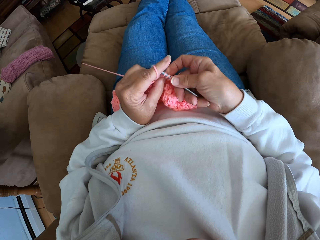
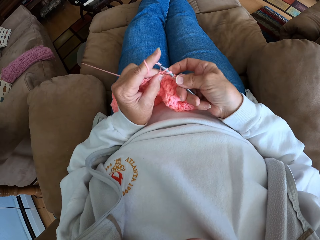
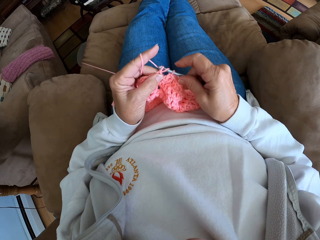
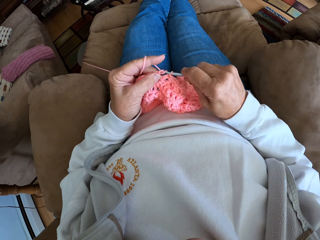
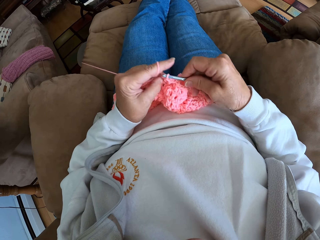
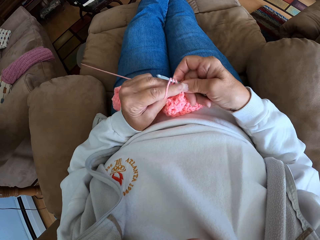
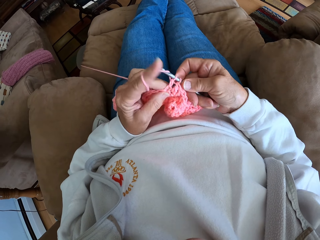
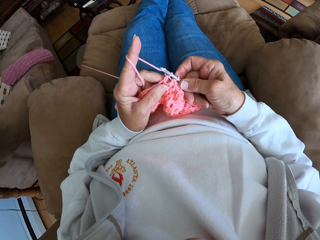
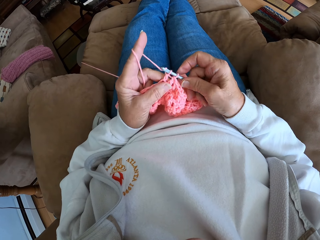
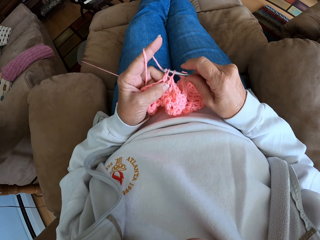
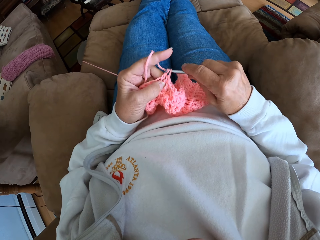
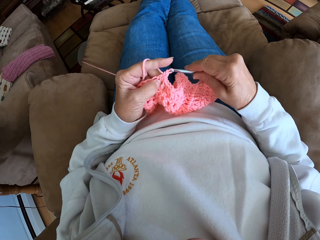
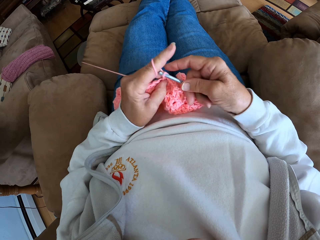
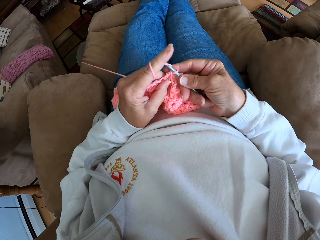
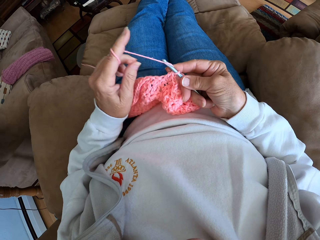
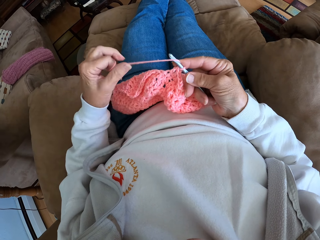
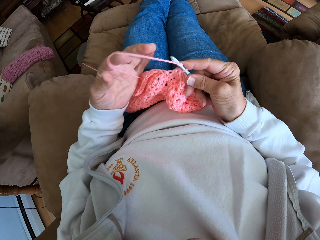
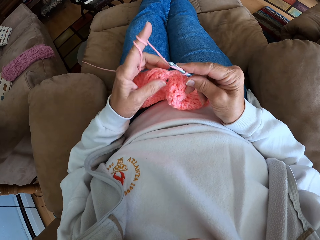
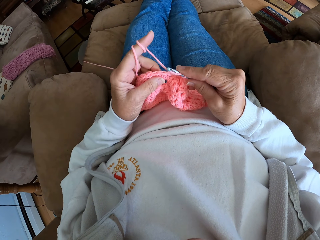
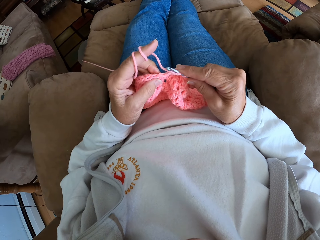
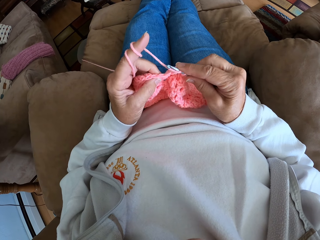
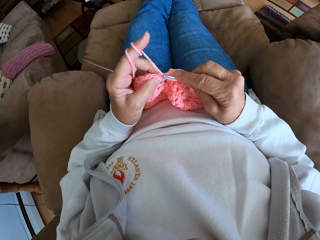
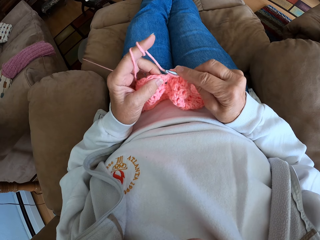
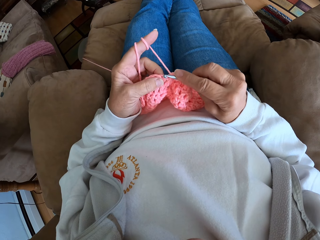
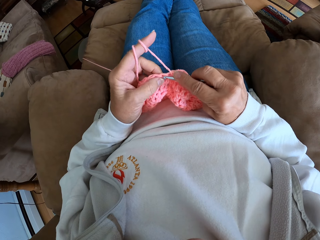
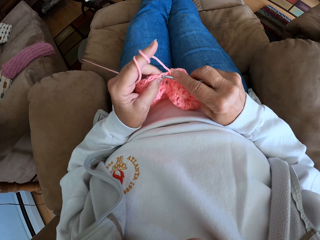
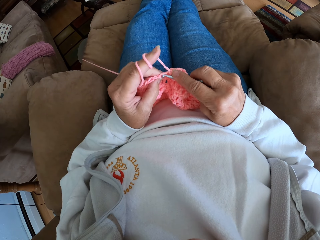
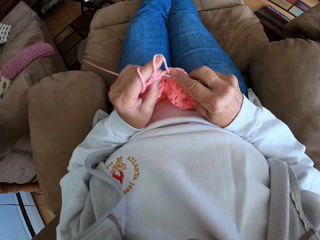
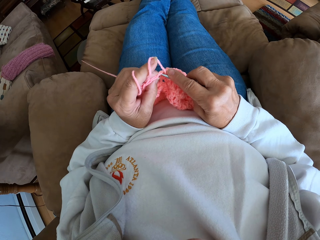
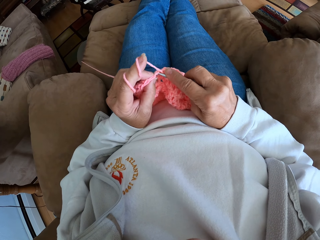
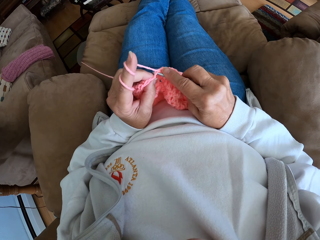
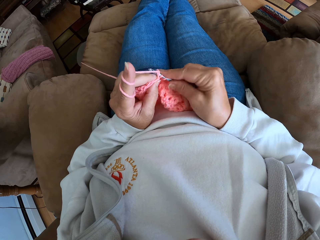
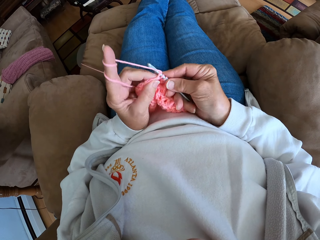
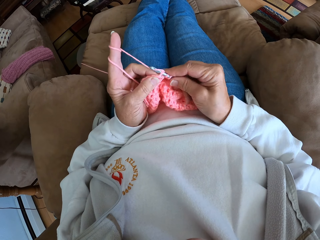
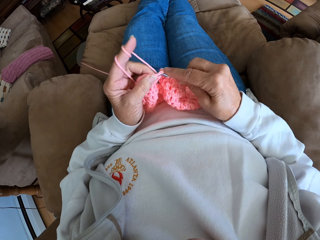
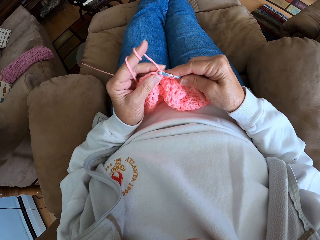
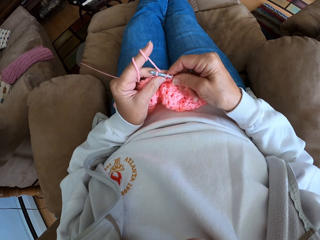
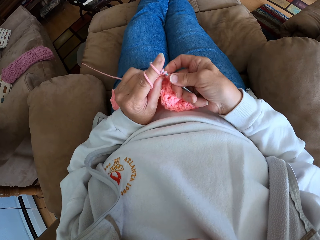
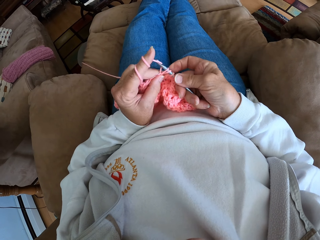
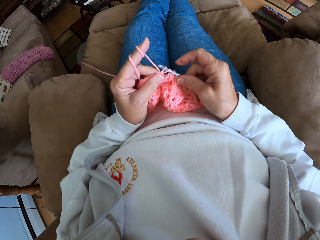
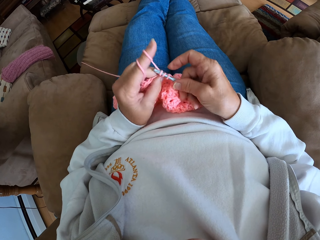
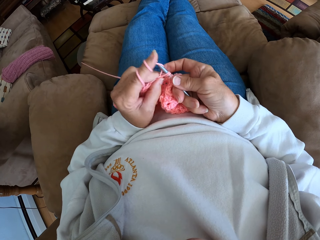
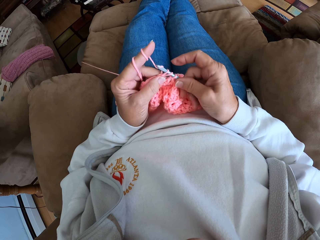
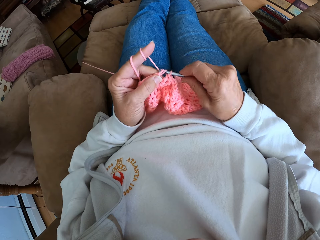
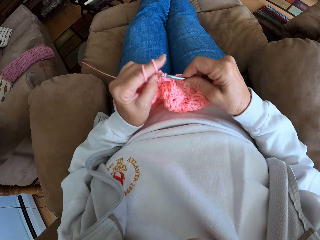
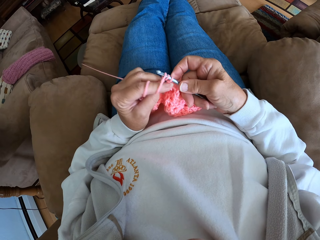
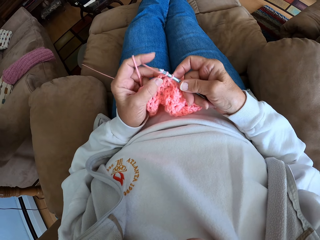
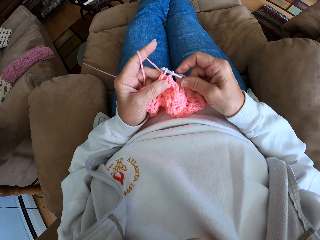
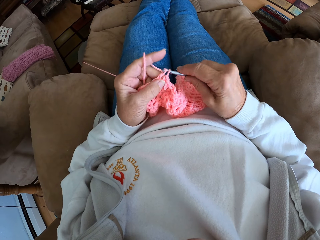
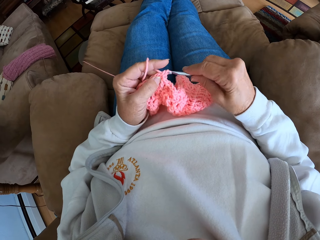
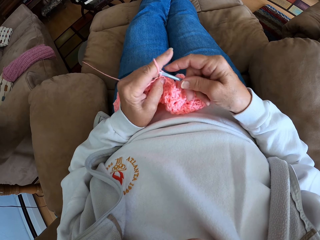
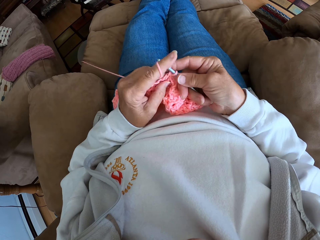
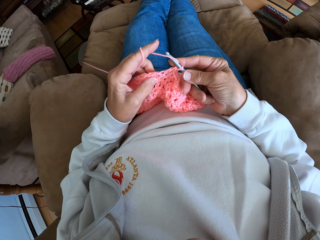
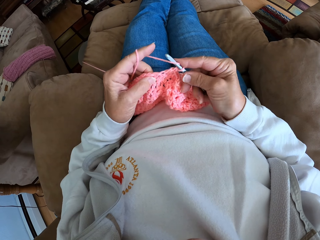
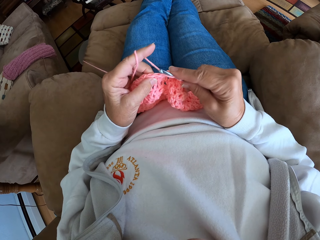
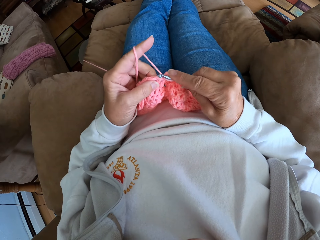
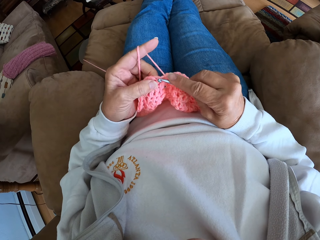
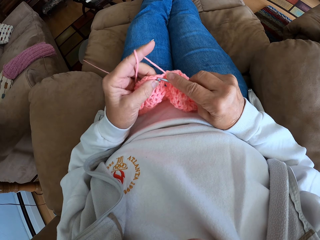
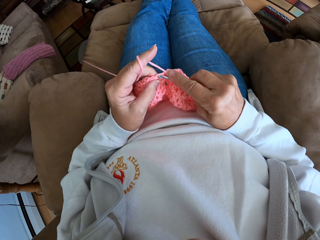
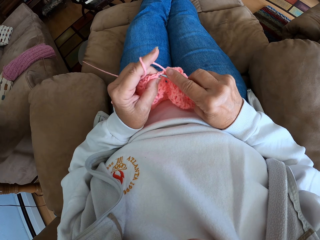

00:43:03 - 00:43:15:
The camera wearer adjusts the thread. They knit the garment.

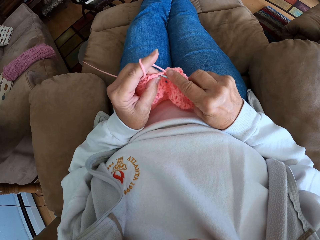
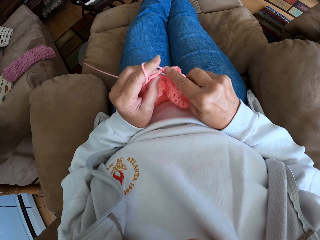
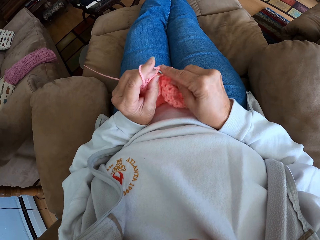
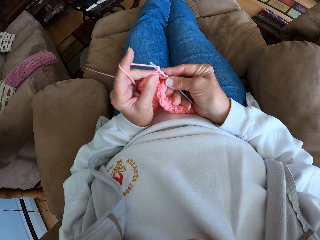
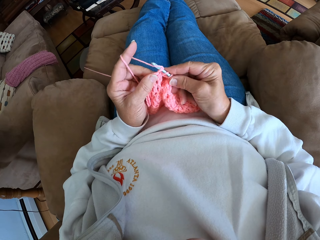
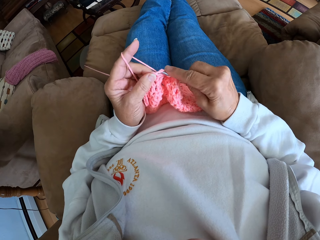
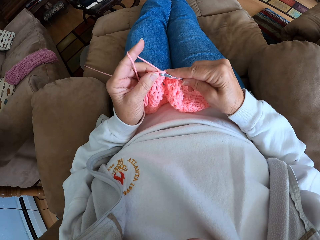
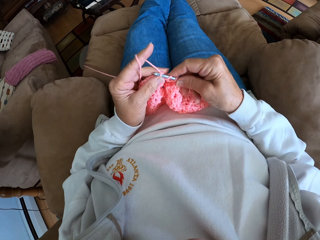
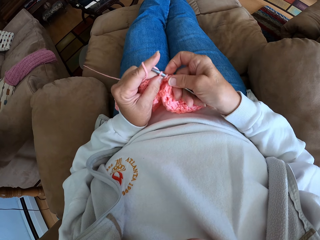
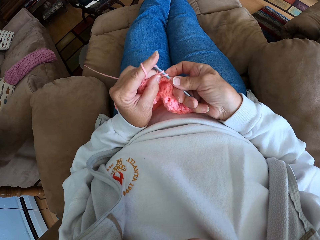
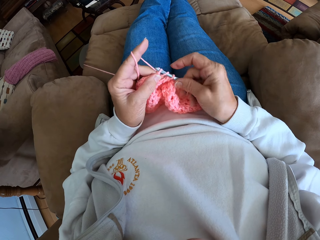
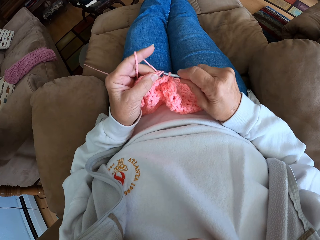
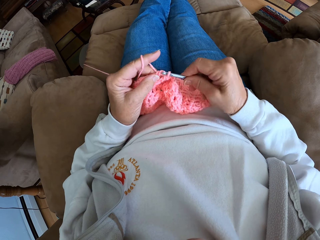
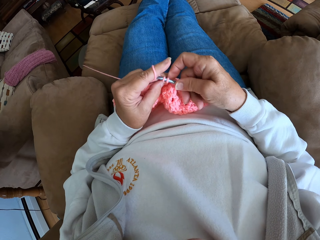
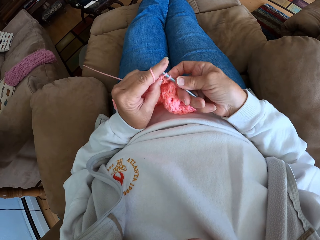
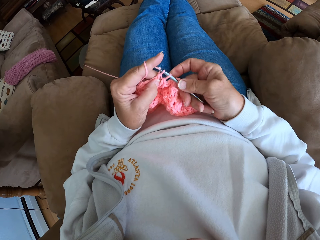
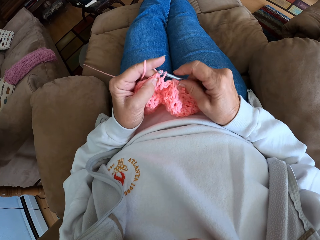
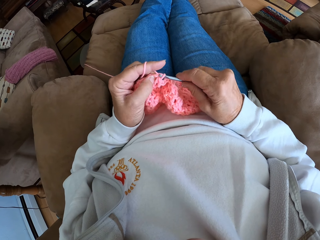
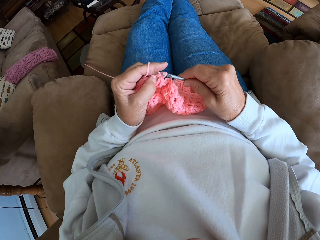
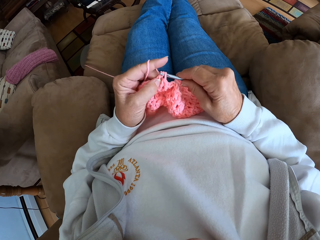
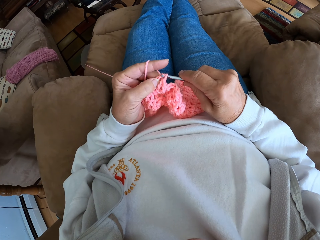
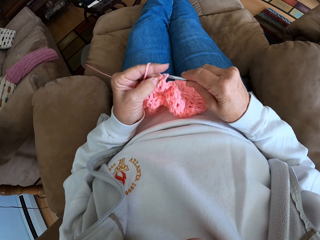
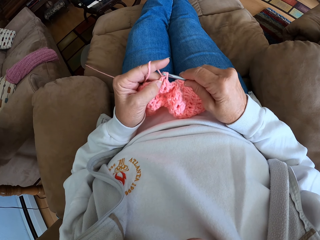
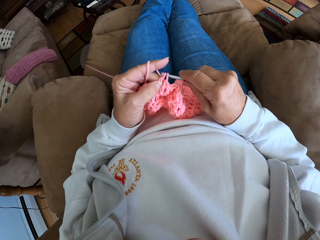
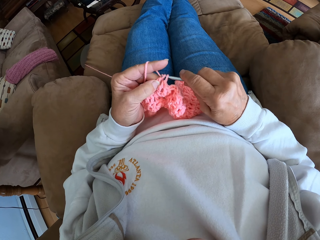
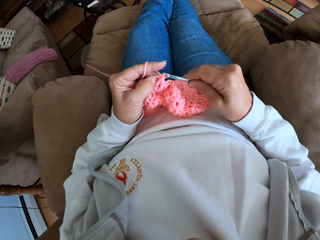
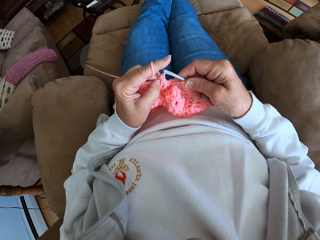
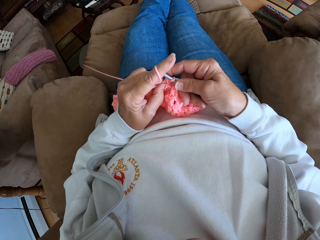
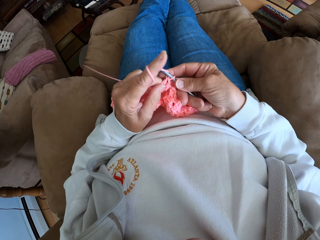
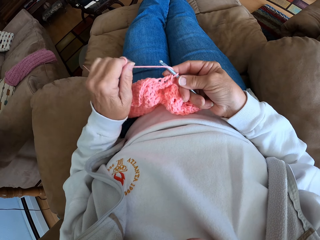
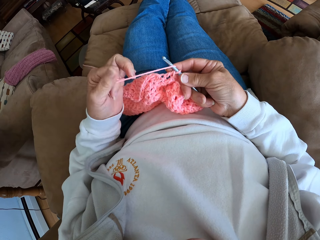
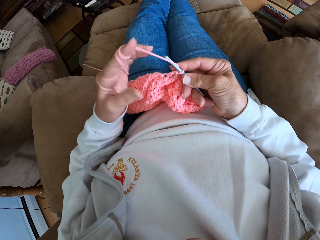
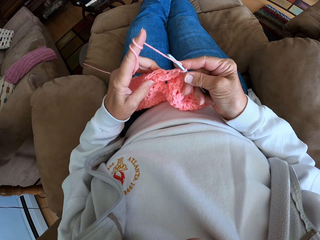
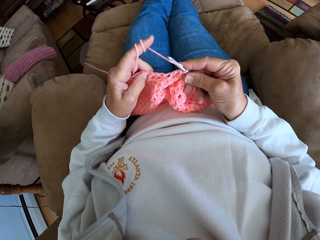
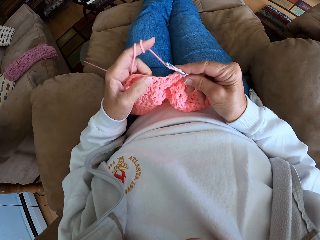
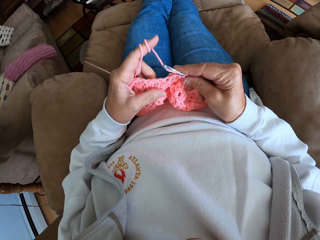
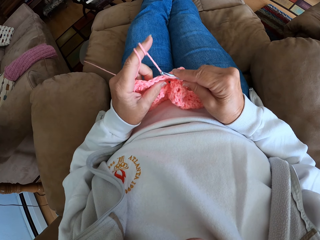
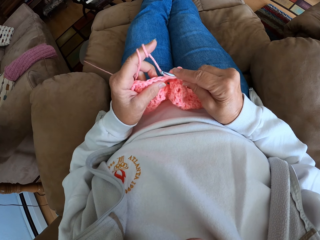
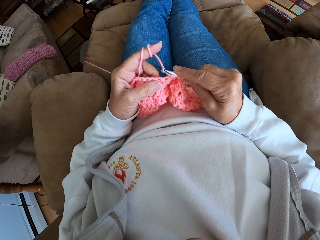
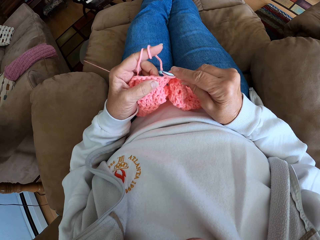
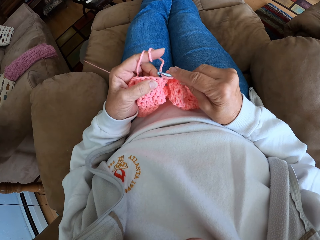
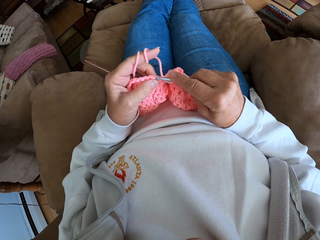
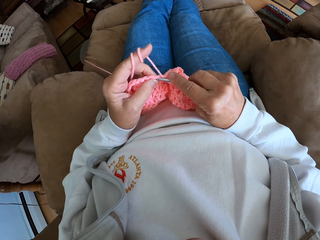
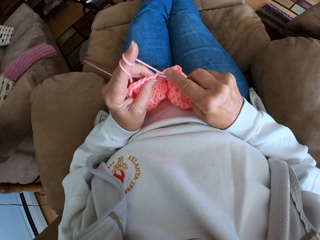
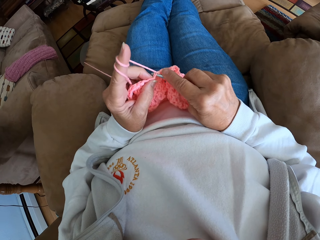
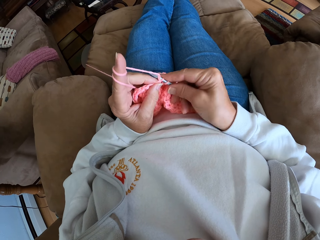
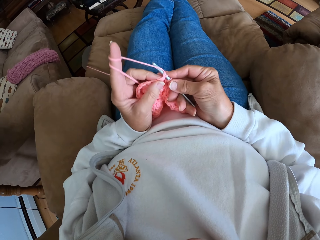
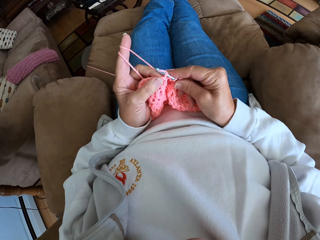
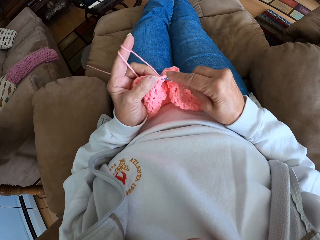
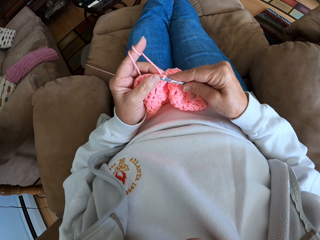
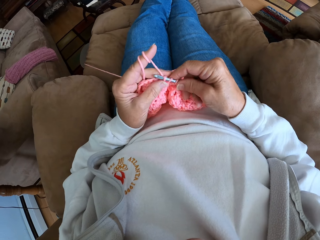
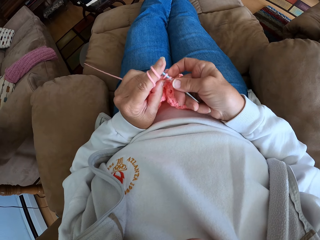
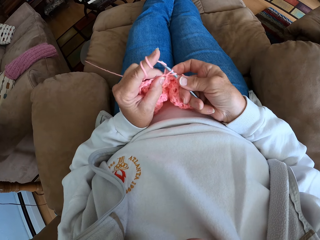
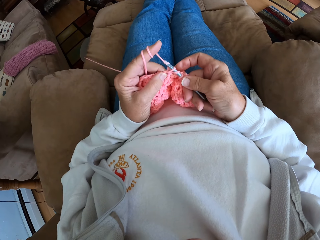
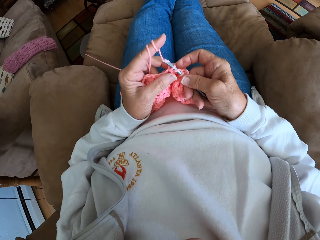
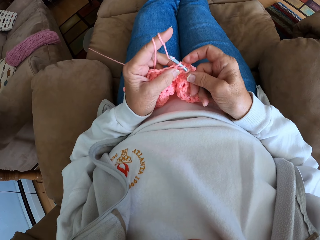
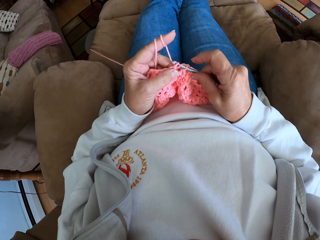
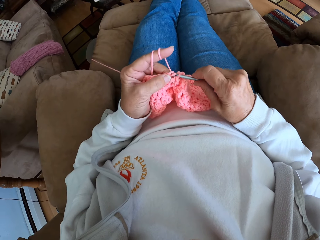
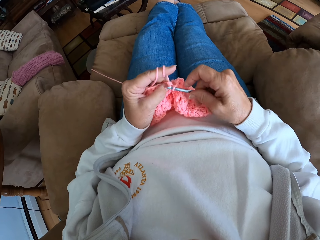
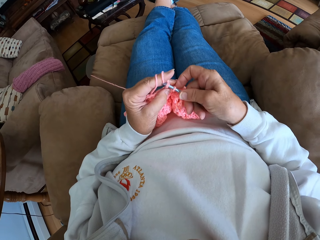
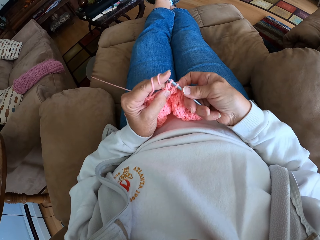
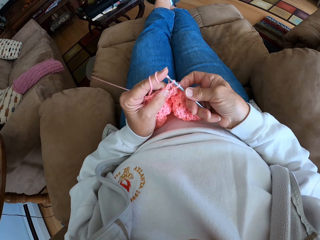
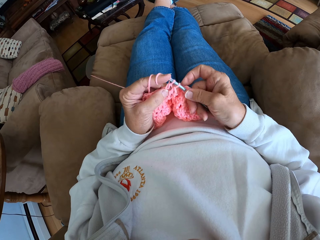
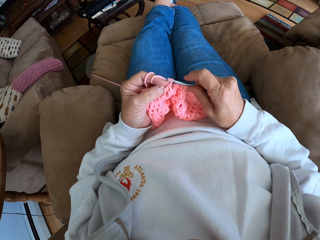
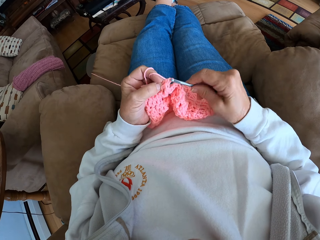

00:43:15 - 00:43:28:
The camera wearer adjusts the thread. She rolls more thread with her index finger. She knits the garment. She crochets the thread.
